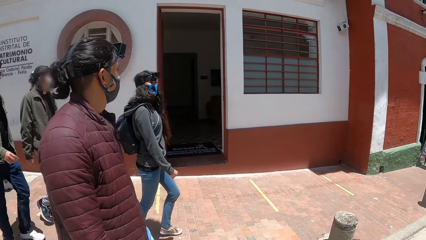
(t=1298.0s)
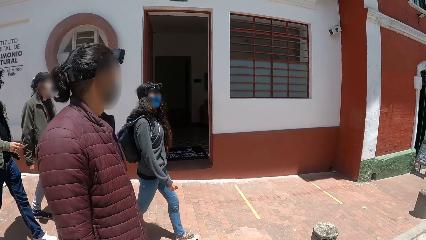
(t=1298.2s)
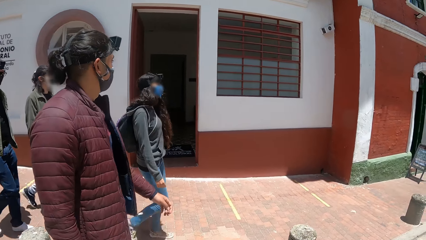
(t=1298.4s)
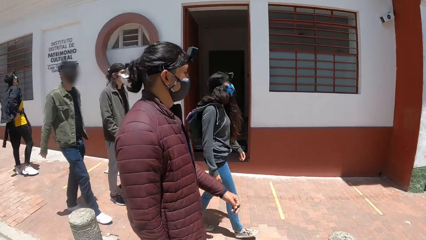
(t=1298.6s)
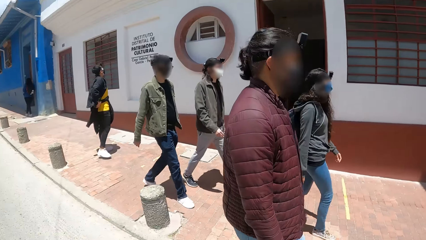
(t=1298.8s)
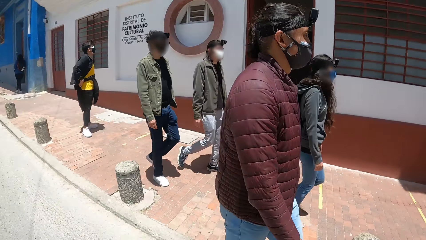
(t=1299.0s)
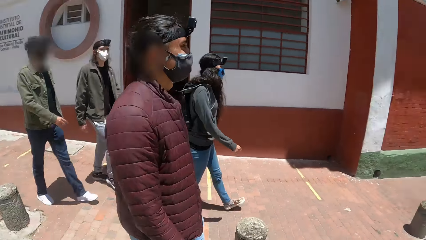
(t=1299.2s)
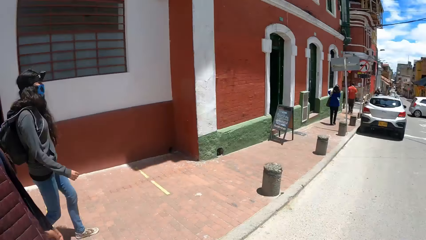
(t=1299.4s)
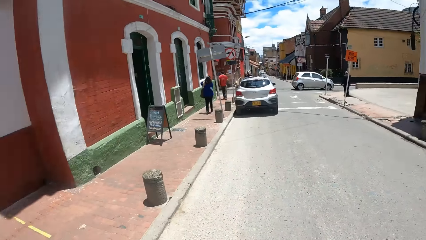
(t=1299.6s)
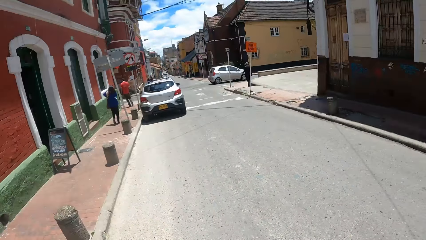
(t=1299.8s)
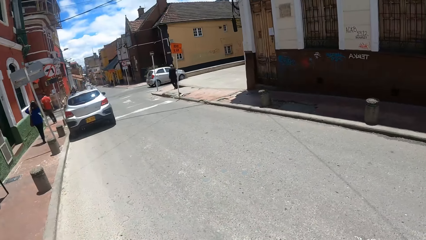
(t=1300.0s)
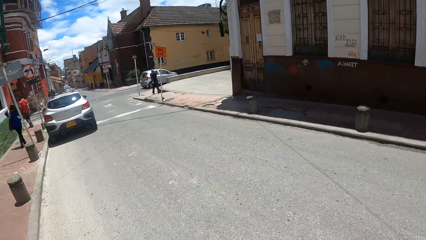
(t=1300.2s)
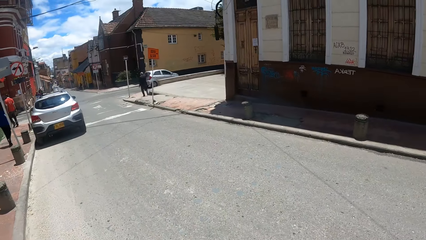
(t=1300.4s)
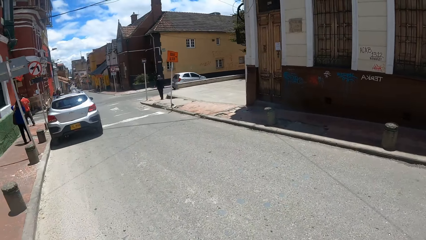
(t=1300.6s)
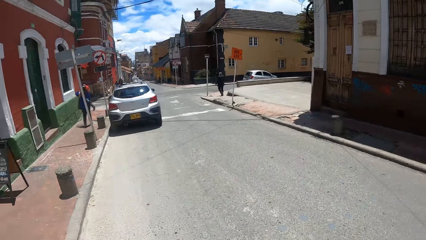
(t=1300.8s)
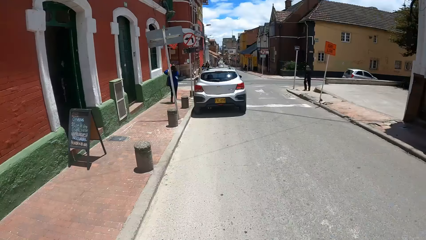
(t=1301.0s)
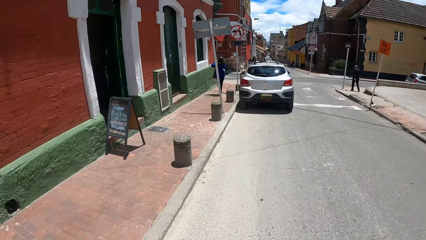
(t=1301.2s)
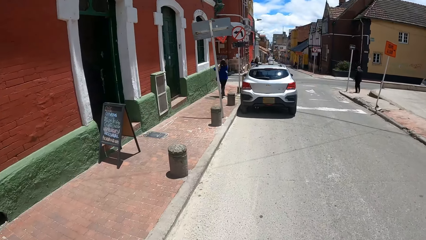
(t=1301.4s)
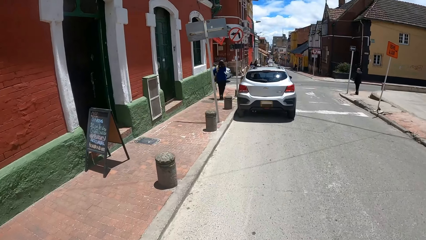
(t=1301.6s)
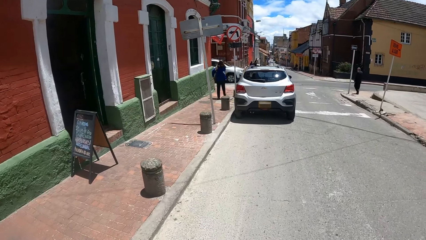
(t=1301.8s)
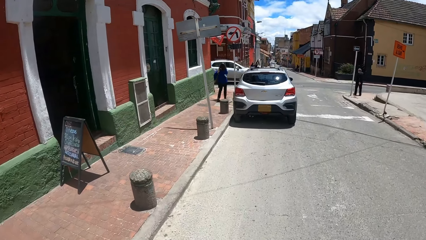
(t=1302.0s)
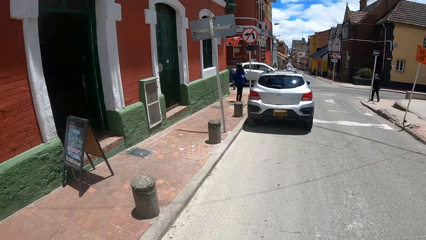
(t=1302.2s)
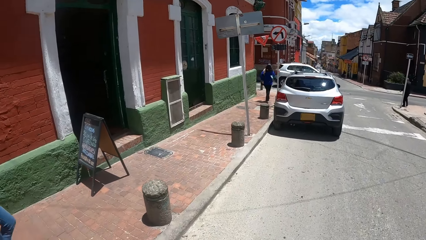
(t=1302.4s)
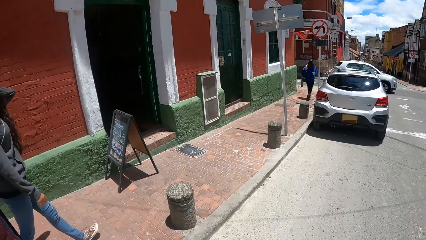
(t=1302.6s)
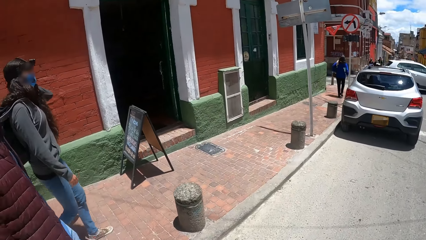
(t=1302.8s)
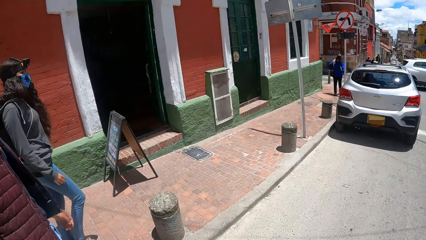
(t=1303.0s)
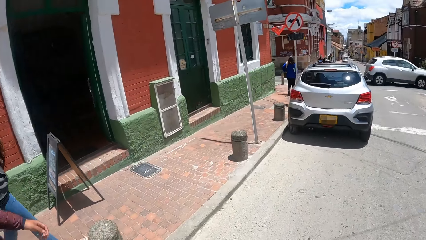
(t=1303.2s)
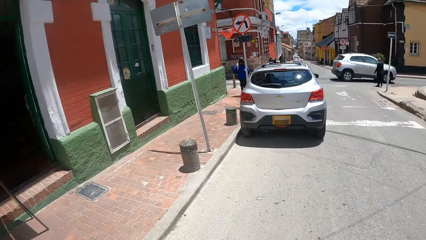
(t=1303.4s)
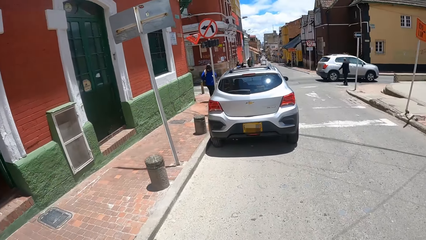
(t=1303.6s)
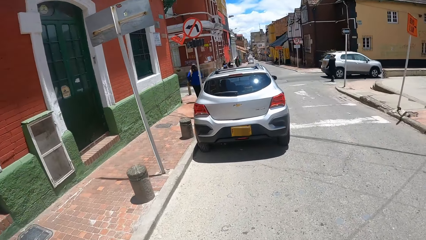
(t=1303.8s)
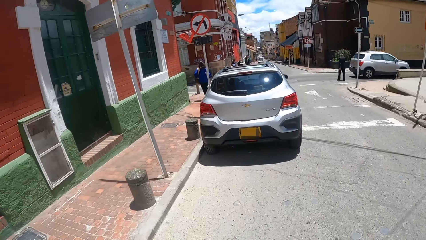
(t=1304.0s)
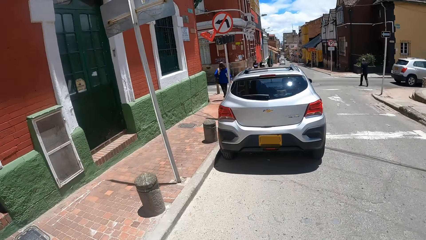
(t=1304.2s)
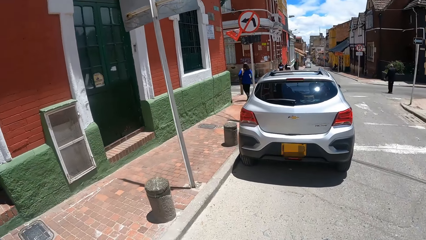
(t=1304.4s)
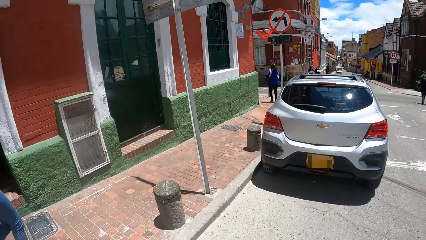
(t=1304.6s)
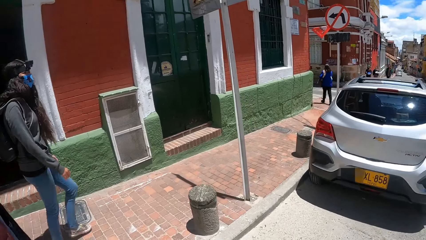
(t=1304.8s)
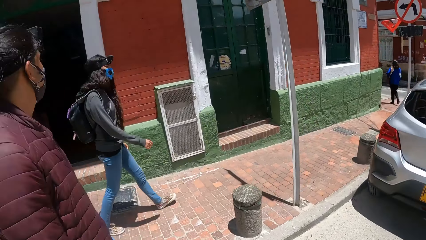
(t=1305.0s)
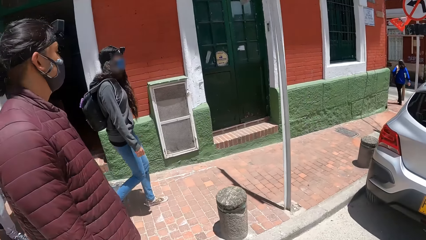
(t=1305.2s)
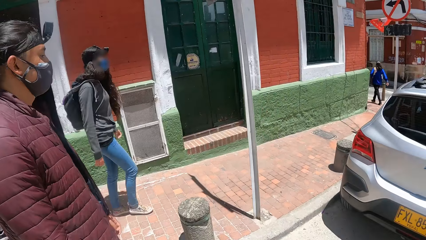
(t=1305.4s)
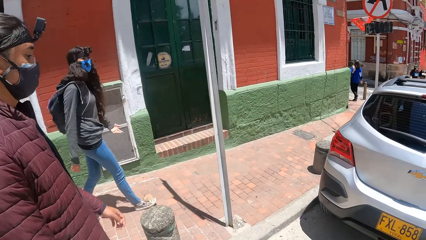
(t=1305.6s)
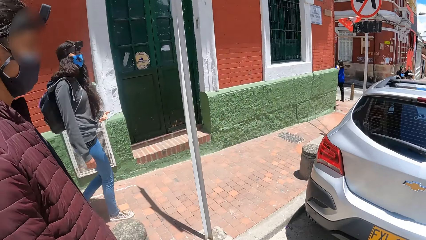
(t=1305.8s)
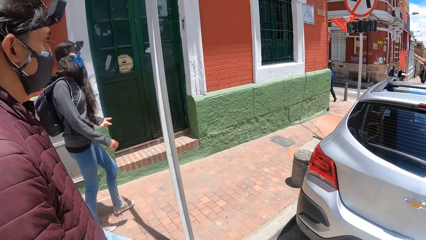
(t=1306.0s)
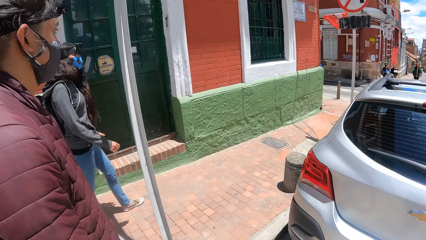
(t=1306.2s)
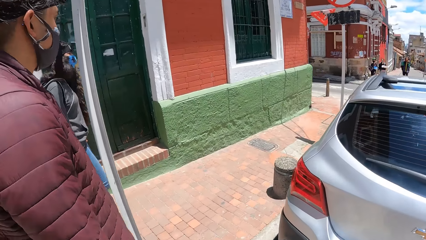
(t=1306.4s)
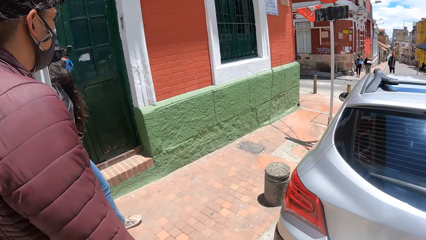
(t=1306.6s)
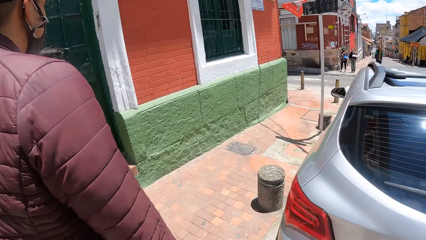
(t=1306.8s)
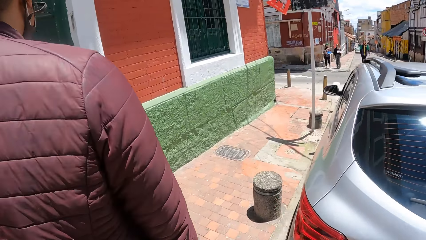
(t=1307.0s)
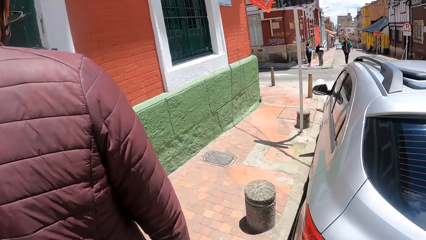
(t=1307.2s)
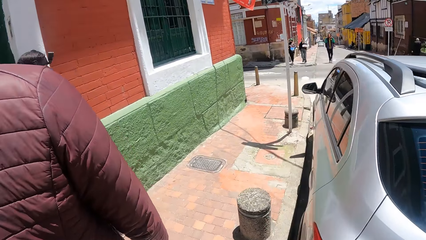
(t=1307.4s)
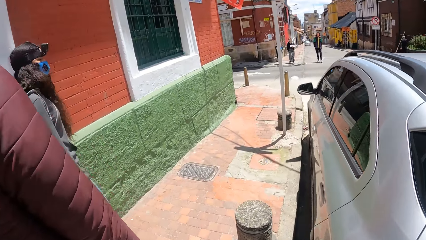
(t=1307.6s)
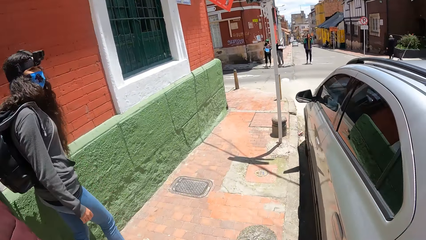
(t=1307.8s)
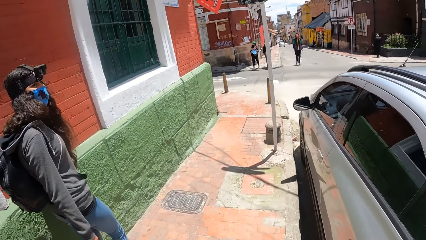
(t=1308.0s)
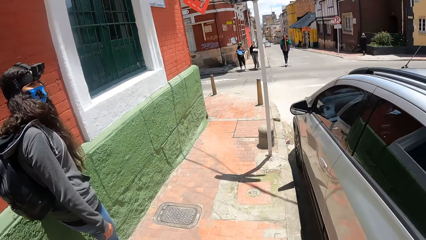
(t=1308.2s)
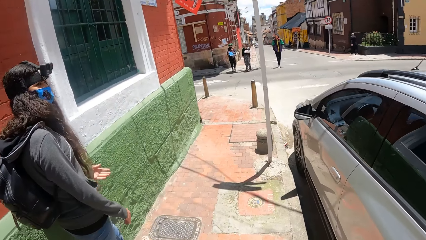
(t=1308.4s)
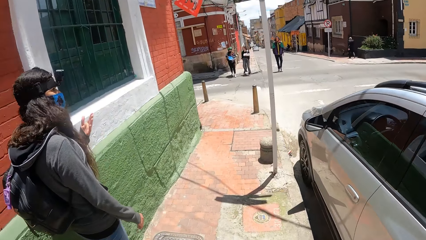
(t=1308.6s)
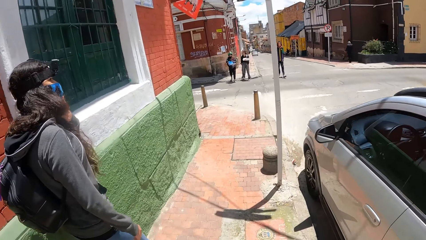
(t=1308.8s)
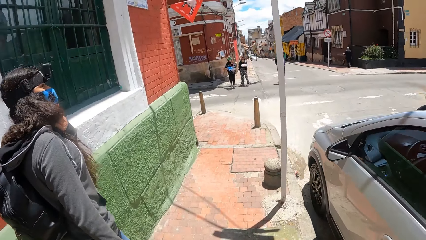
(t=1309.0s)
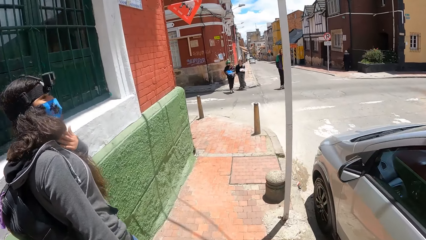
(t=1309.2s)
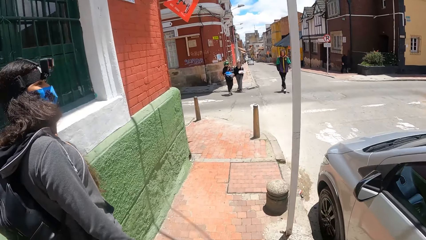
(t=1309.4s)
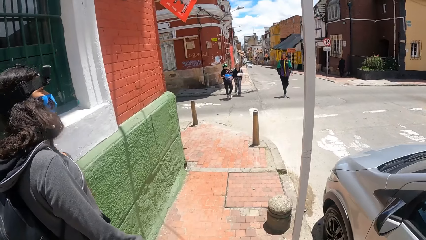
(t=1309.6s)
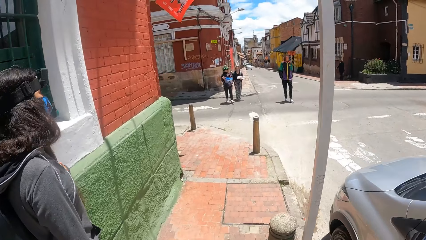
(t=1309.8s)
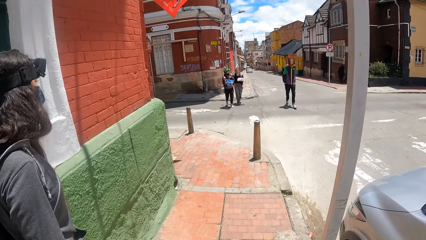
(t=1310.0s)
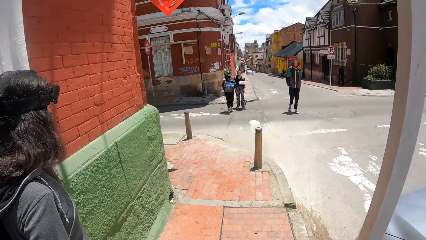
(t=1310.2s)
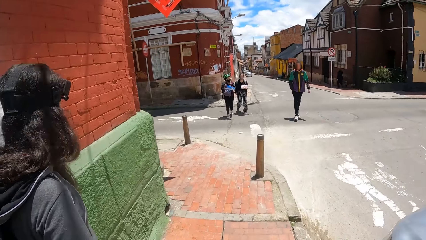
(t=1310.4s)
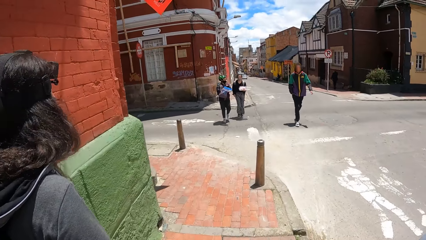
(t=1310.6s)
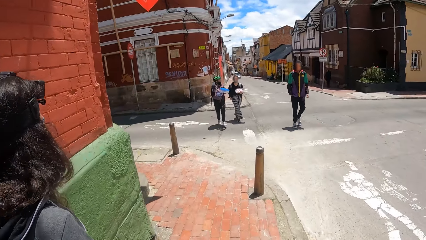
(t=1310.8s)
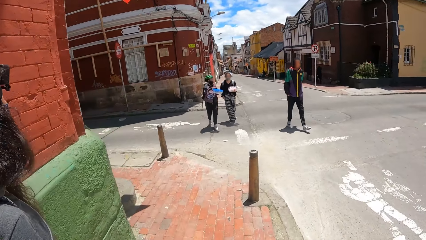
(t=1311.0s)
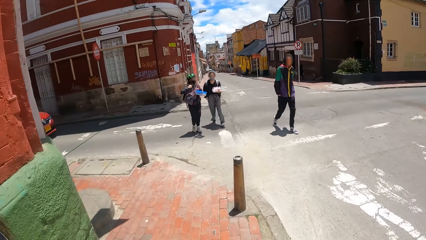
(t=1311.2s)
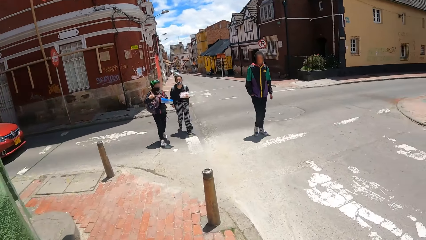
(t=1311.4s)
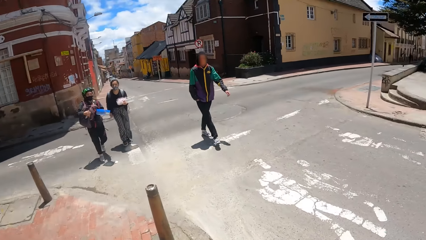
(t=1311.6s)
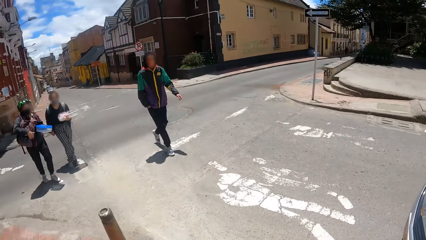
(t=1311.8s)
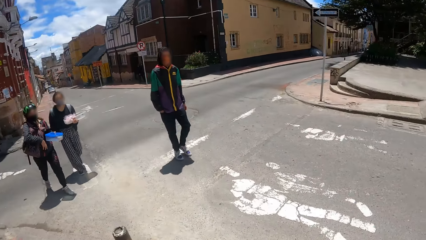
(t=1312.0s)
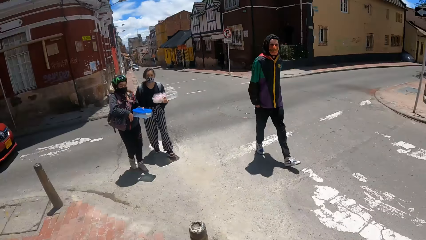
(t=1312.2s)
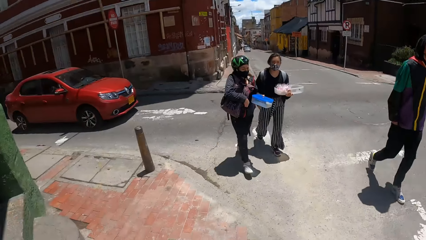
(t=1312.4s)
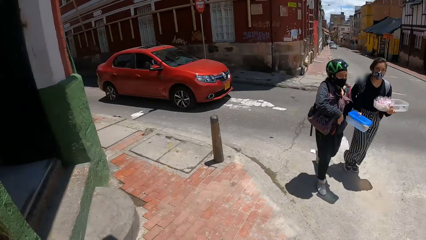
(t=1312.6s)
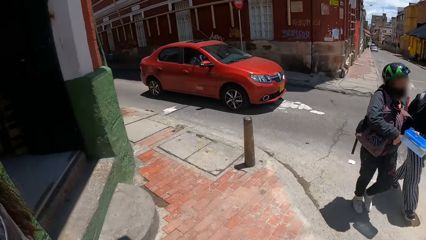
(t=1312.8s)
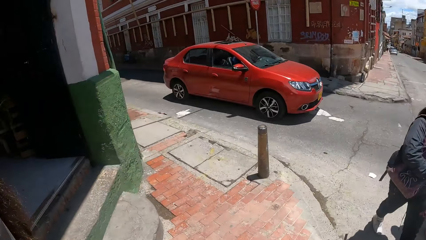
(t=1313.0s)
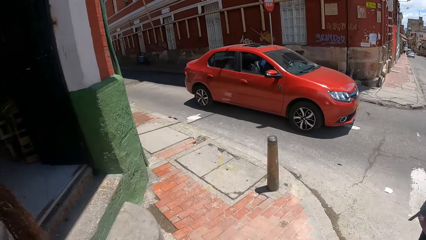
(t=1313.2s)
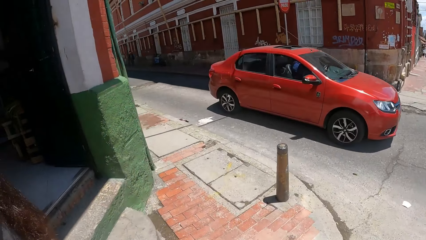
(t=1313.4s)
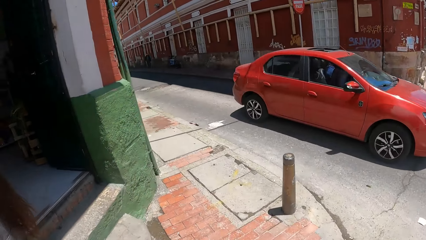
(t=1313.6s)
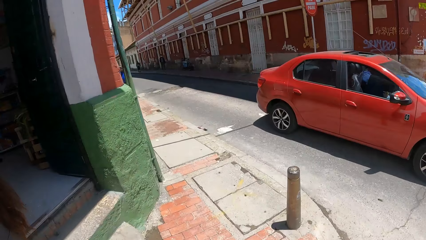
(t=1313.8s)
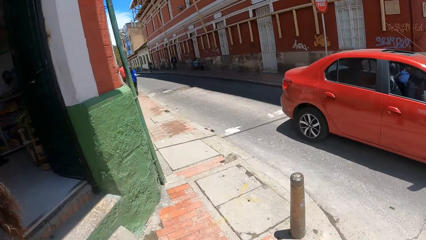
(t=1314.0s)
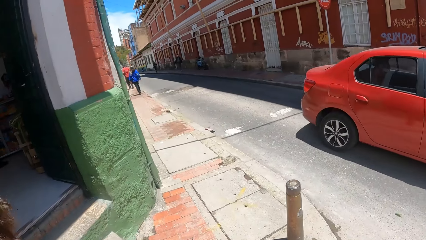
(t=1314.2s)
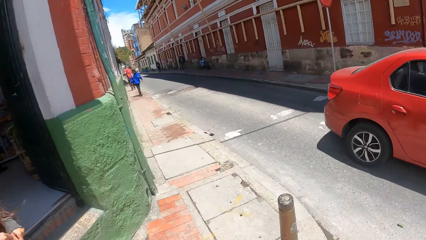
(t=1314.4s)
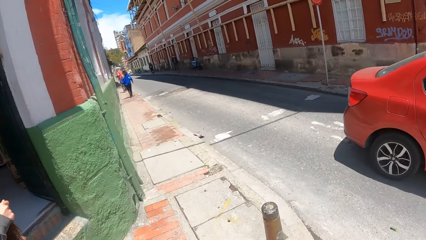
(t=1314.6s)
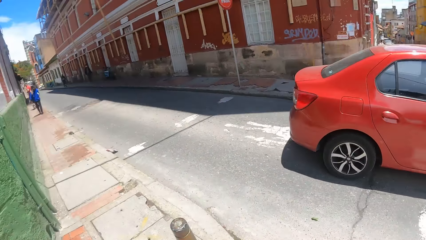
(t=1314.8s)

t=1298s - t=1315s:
The camera wearer looks around. They, a person and another person walk along the sidewalk.
